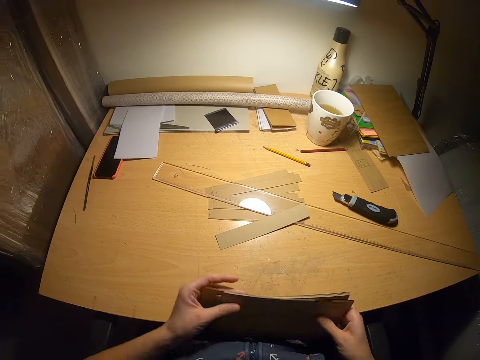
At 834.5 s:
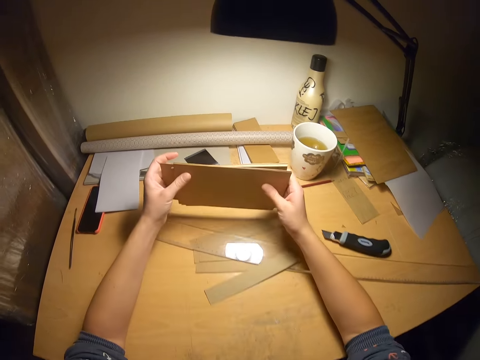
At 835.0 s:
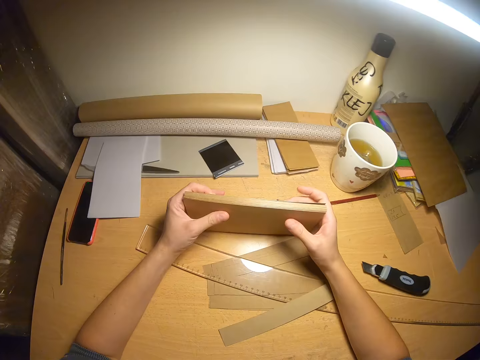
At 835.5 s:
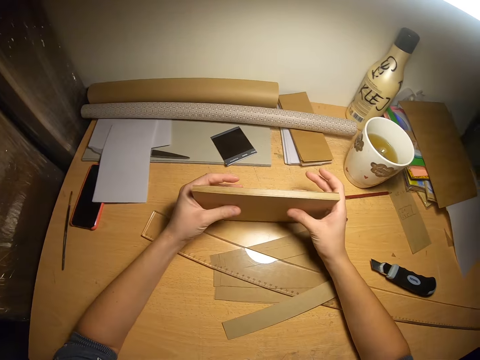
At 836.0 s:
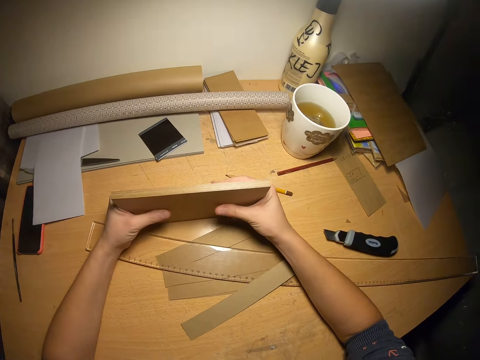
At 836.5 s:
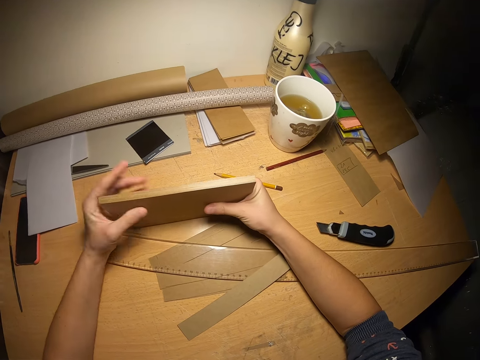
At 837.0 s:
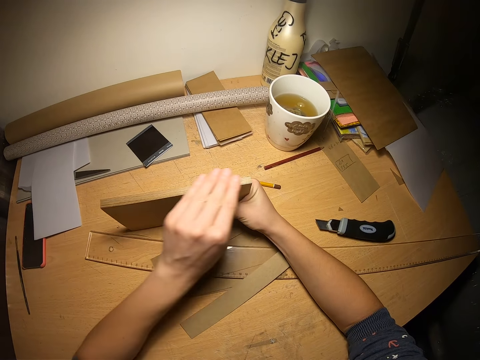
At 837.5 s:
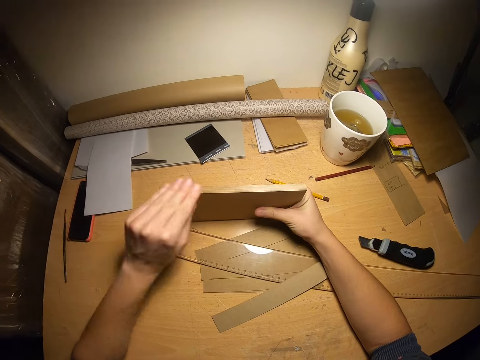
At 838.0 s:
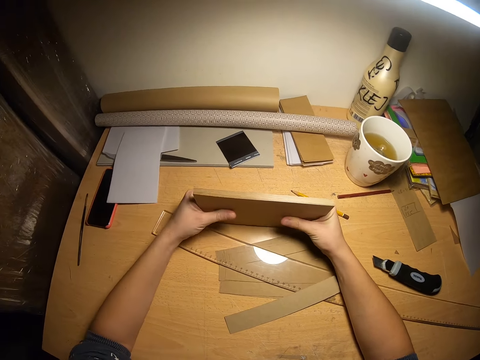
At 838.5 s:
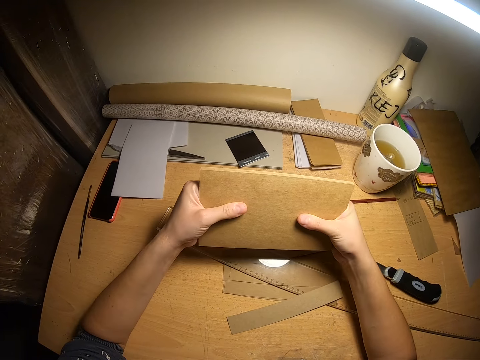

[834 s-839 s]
The camera wearer taps the manila papers on the table. He levels the manila paper with his hands. He examines the stacks briefly.

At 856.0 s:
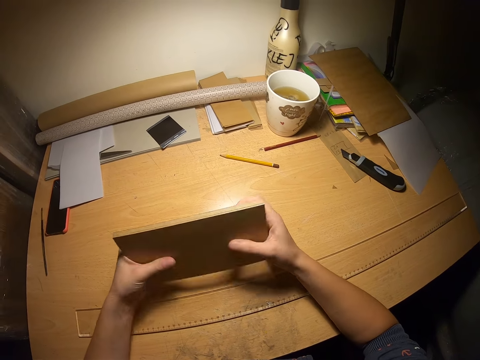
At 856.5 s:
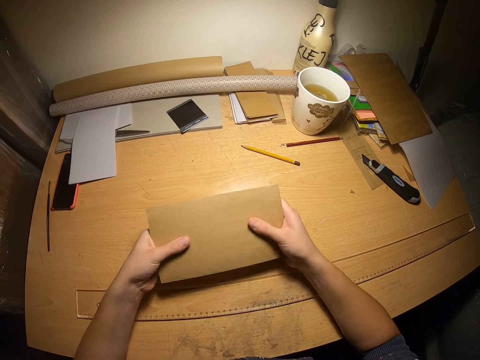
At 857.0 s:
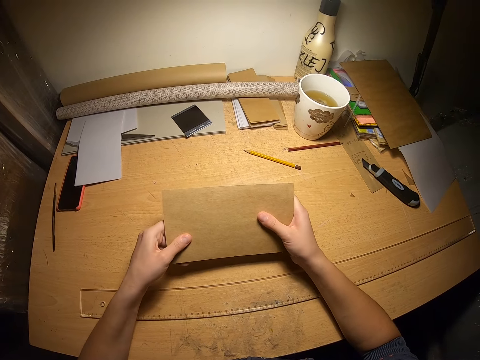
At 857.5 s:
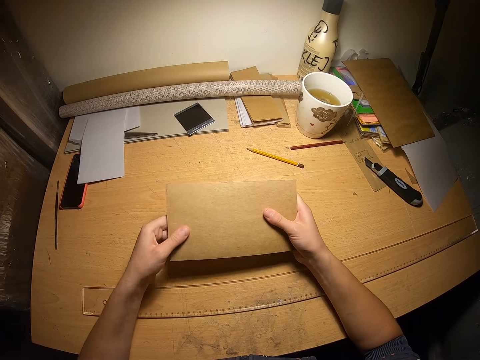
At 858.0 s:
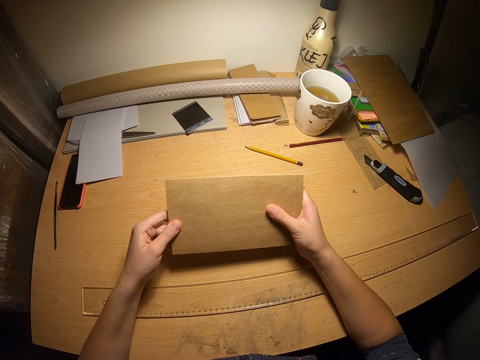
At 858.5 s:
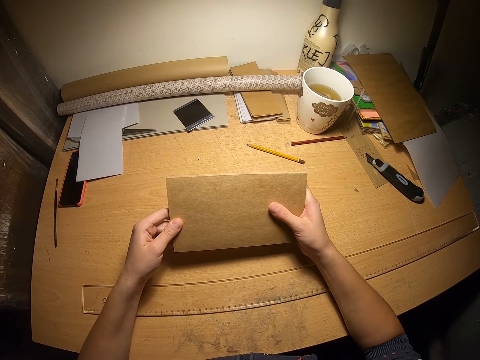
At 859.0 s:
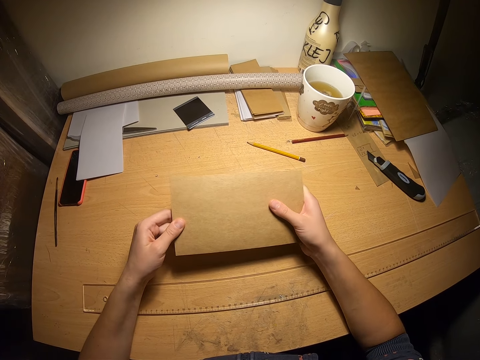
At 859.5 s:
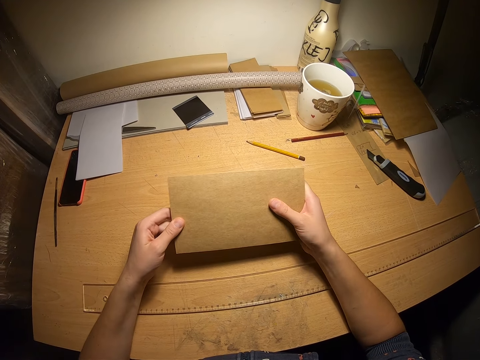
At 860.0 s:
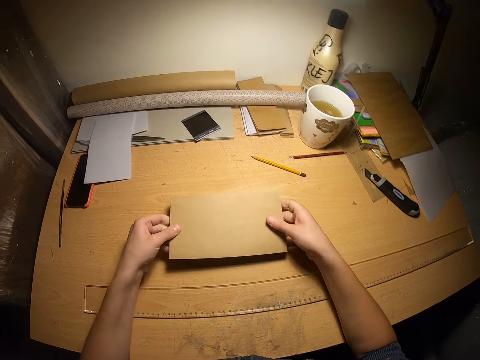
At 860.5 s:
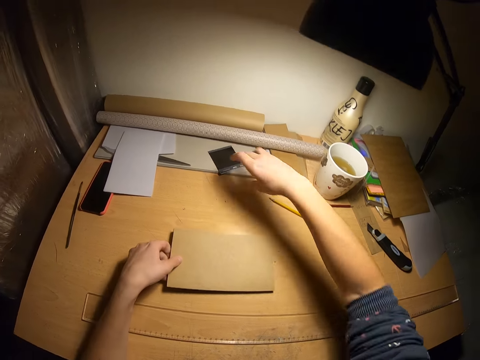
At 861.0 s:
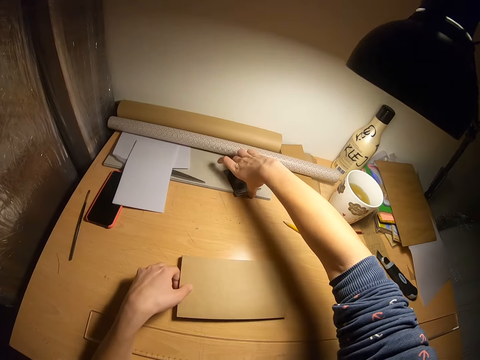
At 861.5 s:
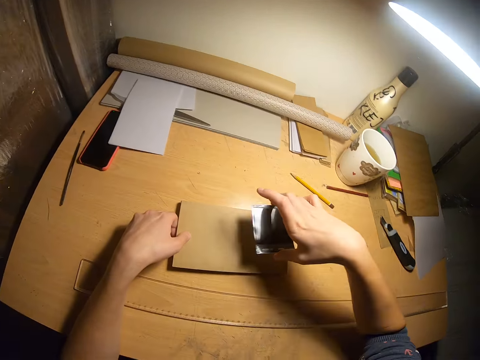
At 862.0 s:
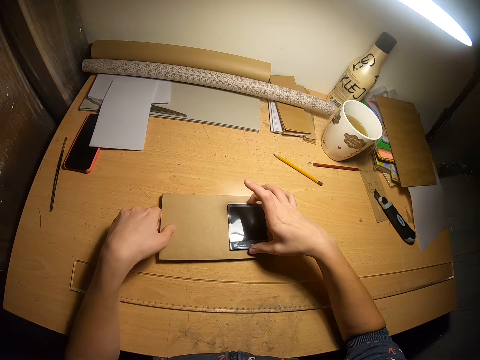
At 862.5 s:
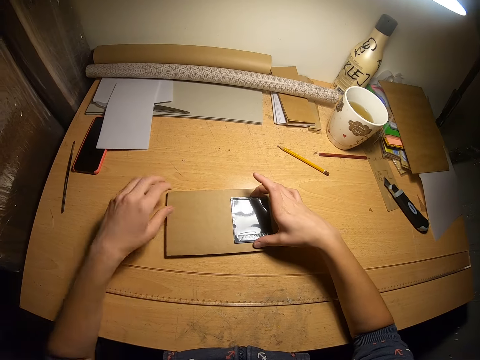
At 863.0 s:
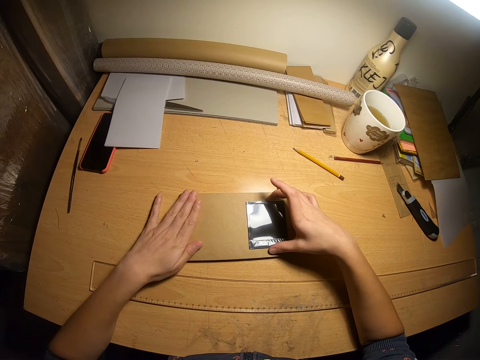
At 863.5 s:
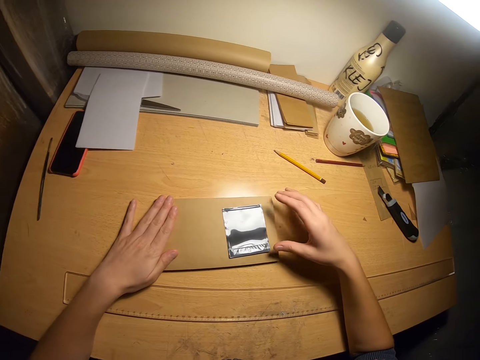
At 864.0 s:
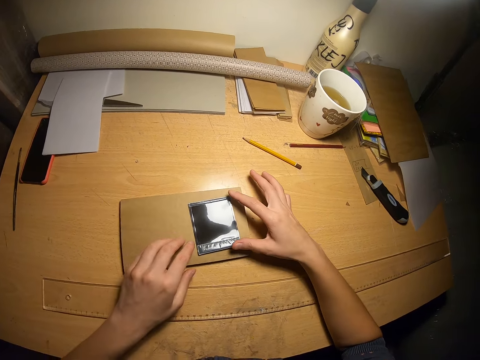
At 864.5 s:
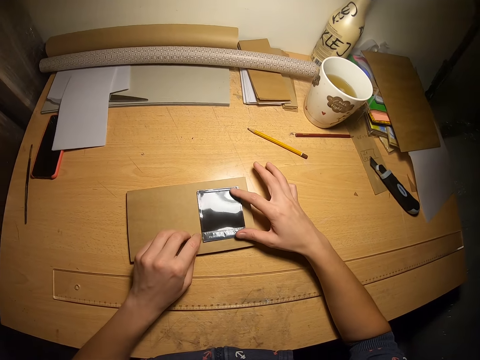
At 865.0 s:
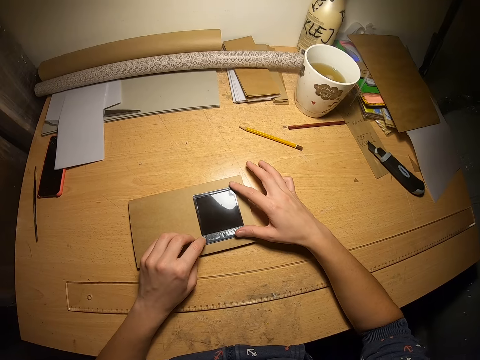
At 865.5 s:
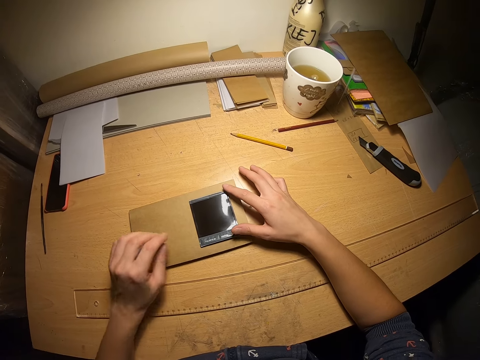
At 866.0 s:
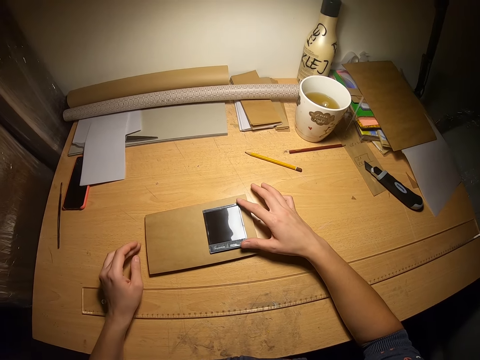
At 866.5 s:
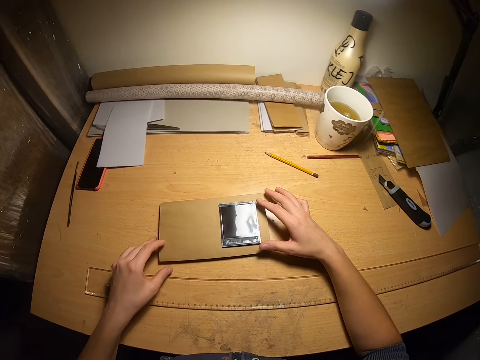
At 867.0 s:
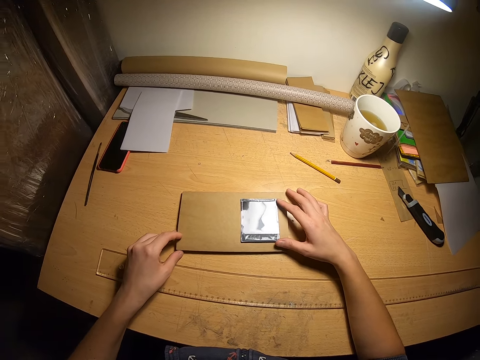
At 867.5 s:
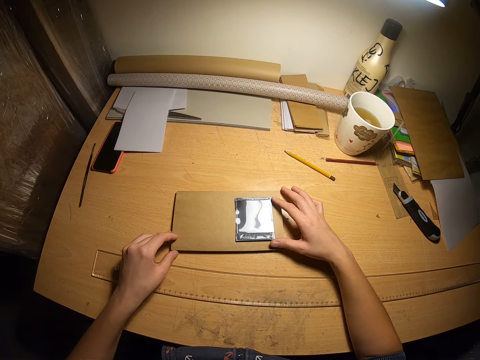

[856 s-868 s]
The camera wearer examines the surface of the stacks. She places the stacks on the table. She takes an ink pad from the front of the paper roll. She places the ink pad on the right side of the stacks. She places her left hand on the stacks. She examines the ink pad on the stacks.

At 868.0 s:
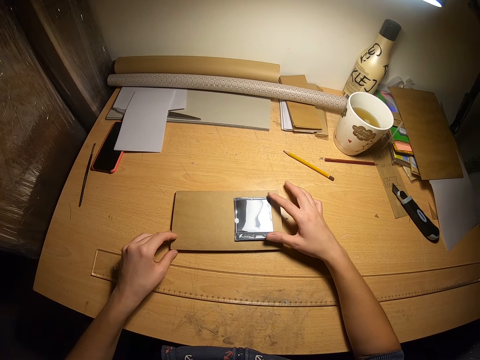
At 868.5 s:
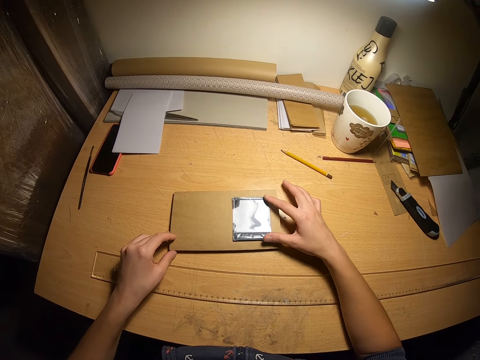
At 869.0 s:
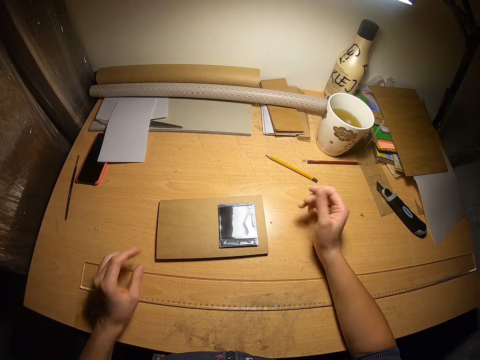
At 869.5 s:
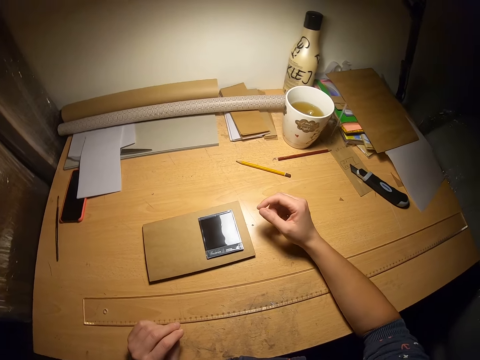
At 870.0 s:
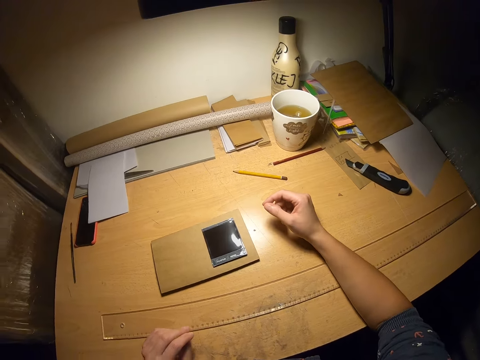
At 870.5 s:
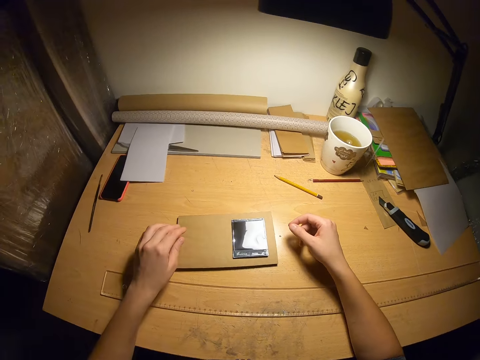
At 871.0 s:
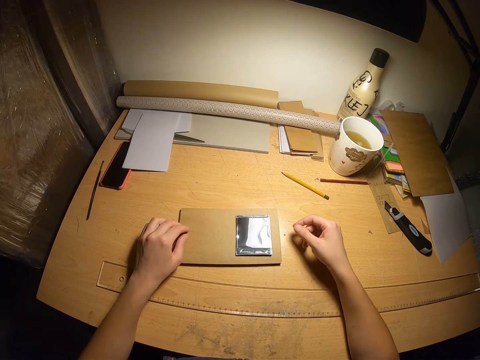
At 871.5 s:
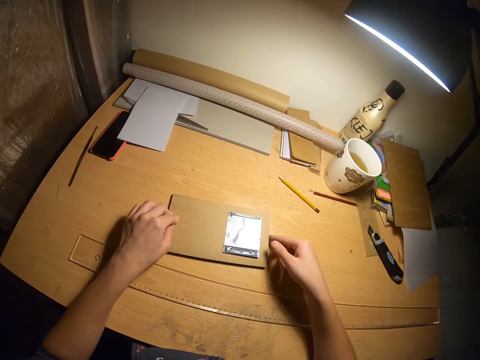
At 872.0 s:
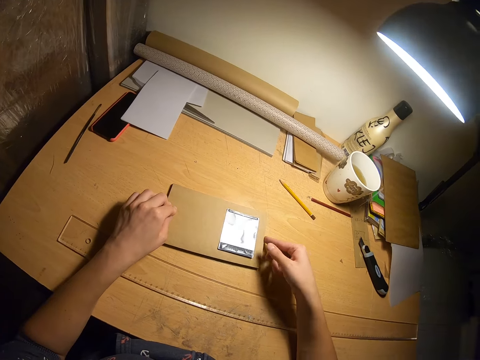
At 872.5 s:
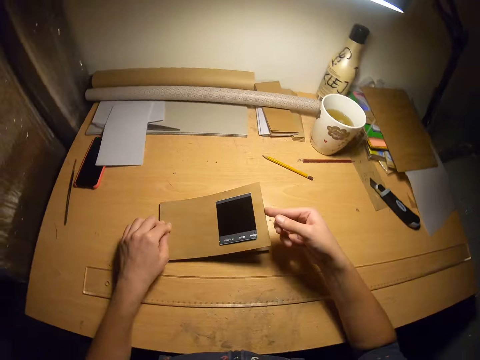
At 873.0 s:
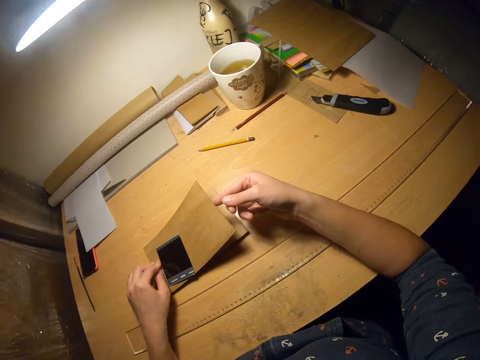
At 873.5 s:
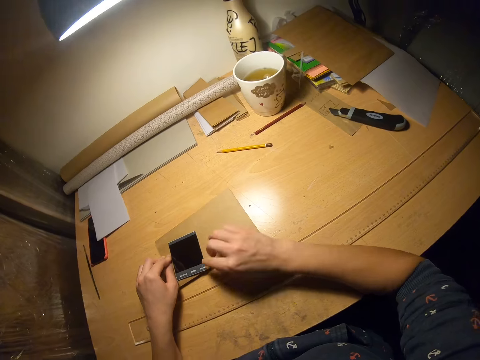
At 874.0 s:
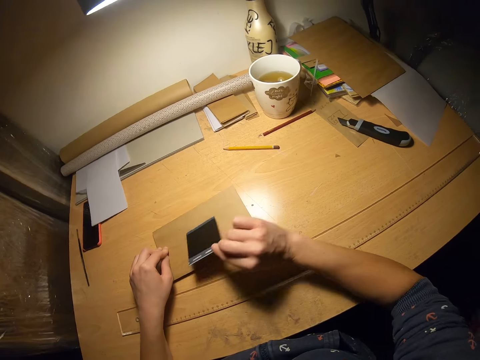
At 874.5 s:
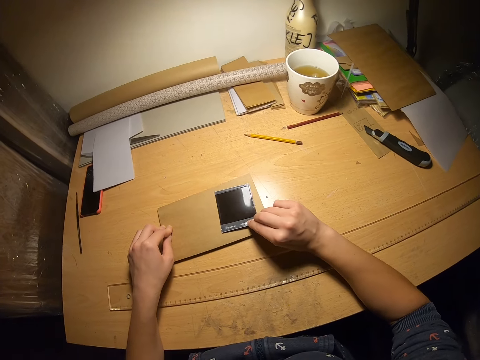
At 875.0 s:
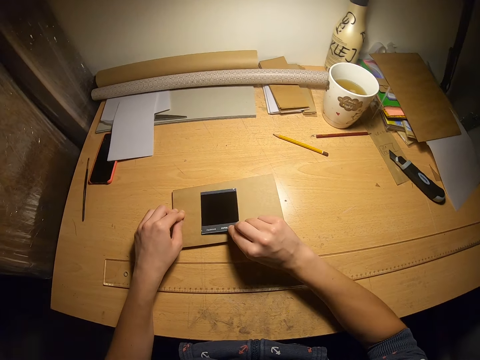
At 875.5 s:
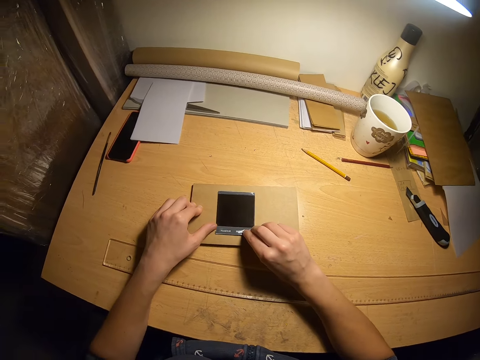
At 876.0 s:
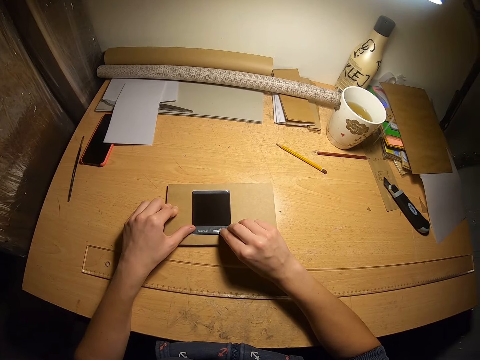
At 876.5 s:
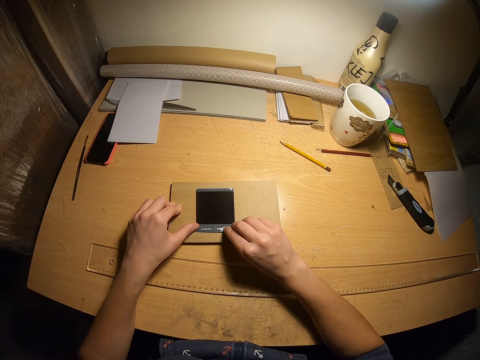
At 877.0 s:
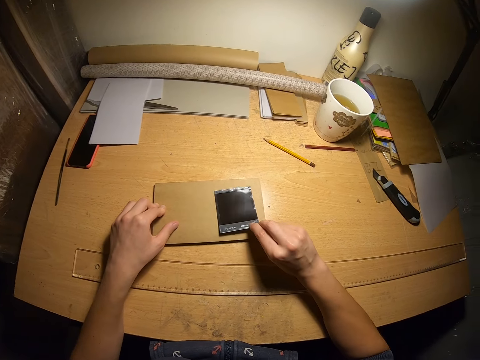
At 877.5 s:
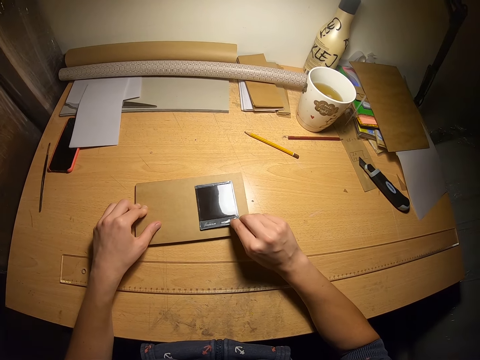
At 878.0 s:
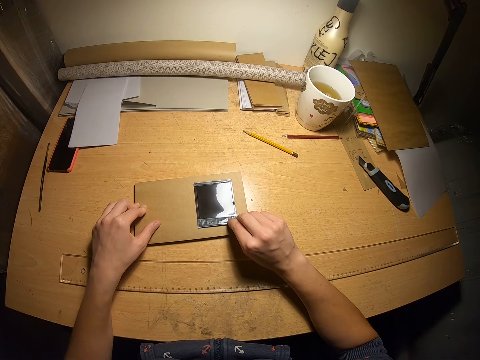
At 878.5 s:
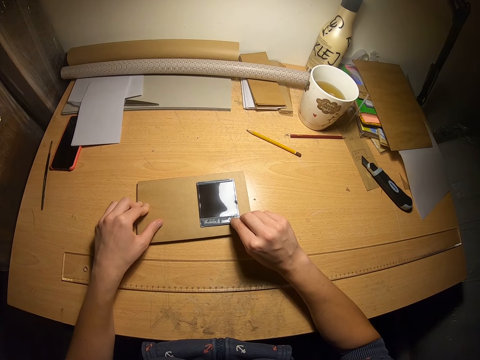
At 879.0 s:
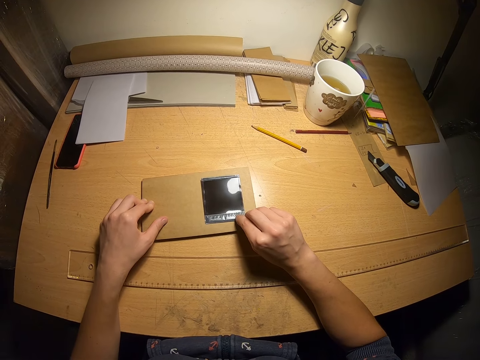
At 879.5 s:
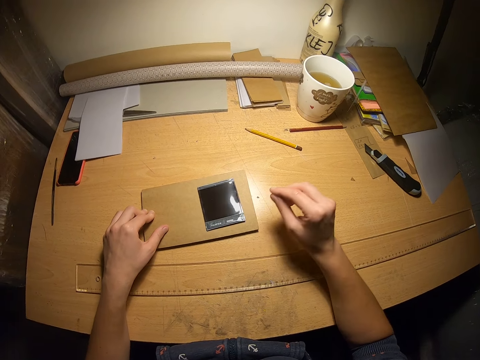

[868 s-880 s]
The camera wearer raises the right side of the stacks. They adjust the ink pad on the stacks.
